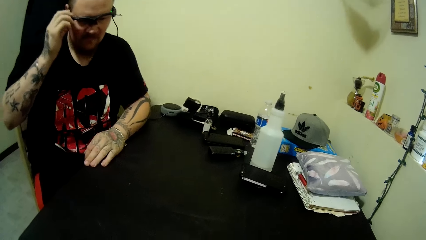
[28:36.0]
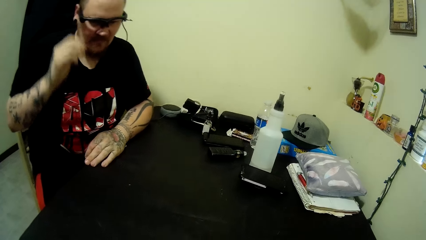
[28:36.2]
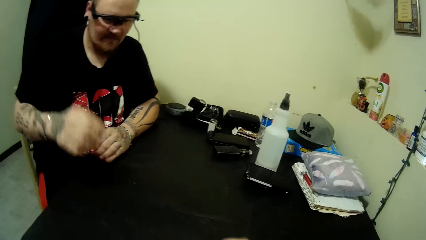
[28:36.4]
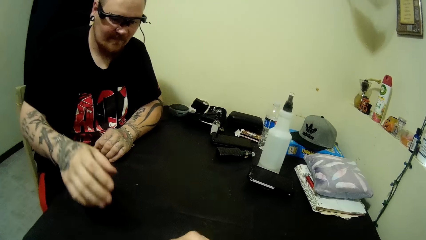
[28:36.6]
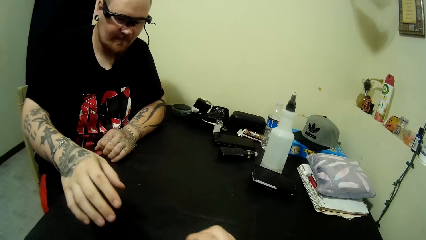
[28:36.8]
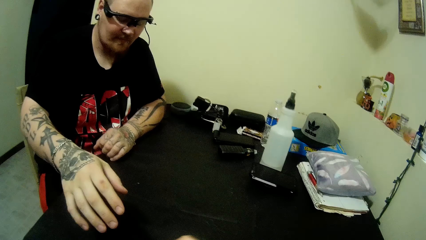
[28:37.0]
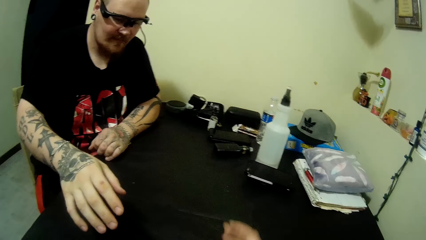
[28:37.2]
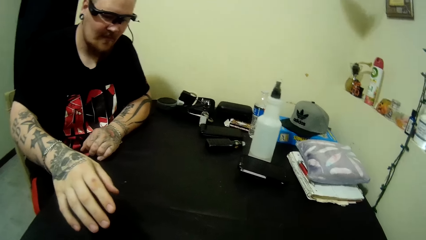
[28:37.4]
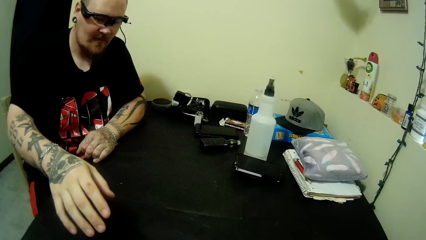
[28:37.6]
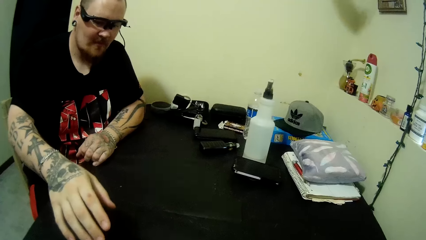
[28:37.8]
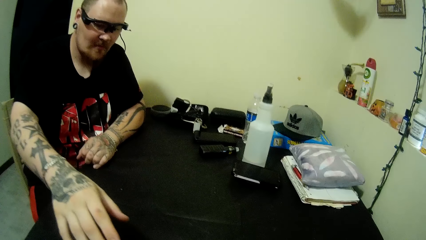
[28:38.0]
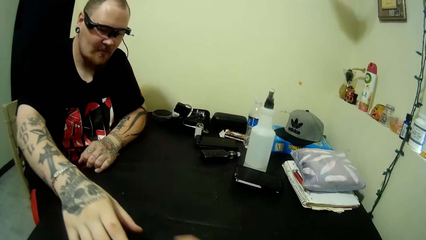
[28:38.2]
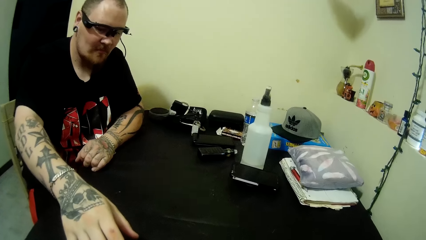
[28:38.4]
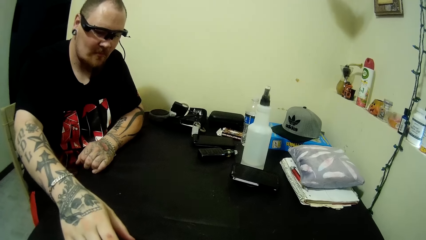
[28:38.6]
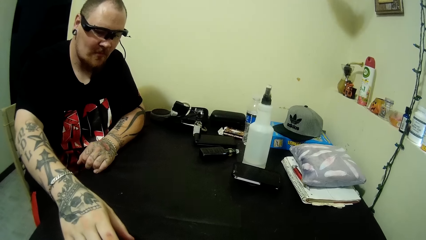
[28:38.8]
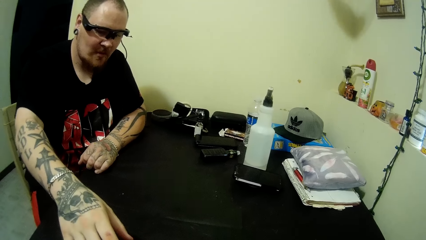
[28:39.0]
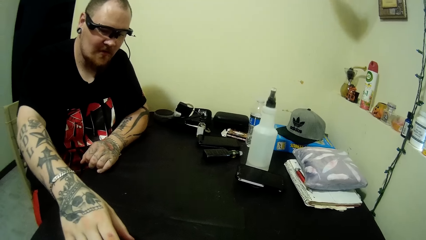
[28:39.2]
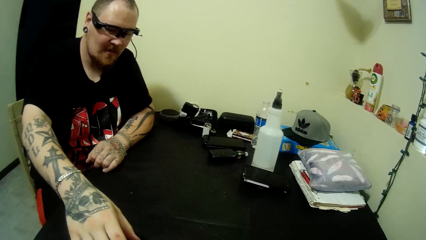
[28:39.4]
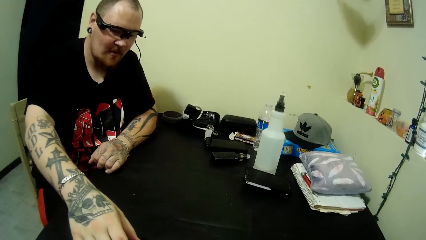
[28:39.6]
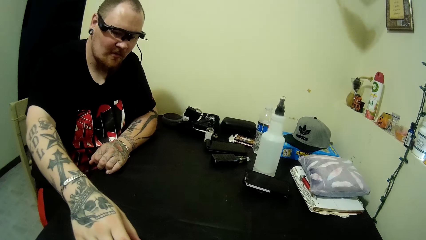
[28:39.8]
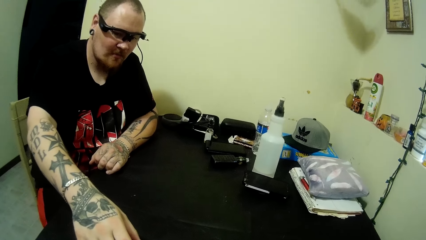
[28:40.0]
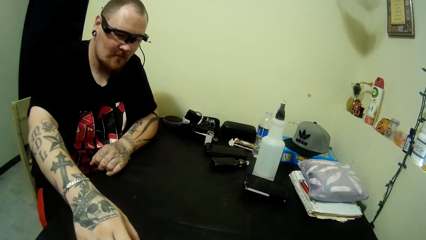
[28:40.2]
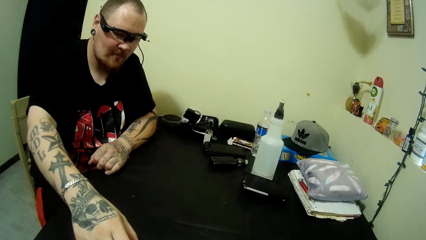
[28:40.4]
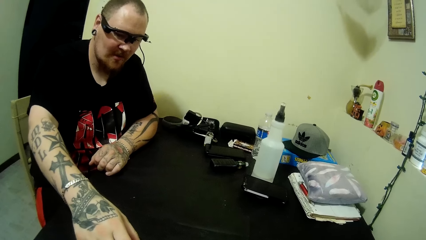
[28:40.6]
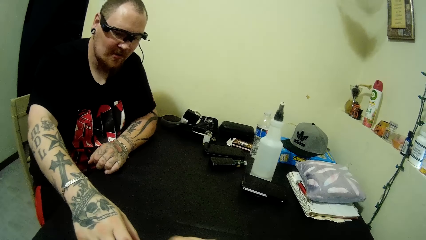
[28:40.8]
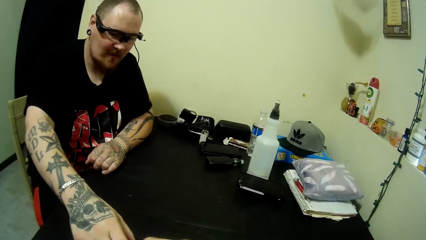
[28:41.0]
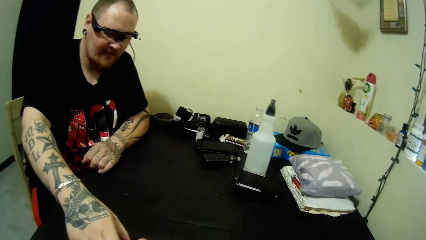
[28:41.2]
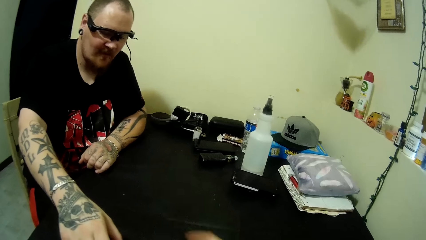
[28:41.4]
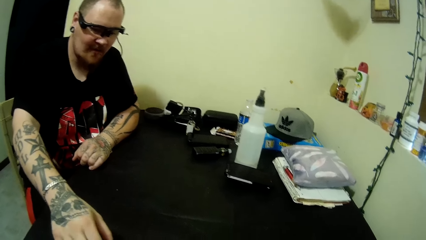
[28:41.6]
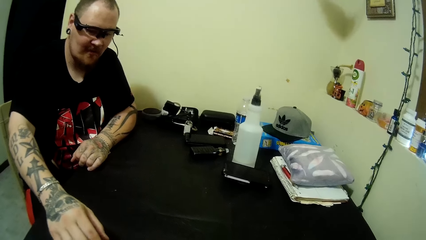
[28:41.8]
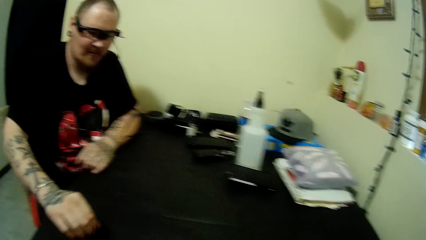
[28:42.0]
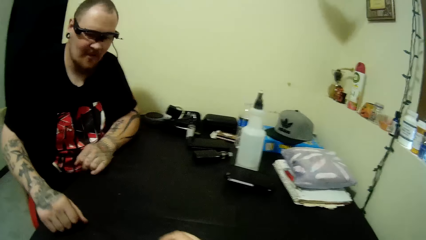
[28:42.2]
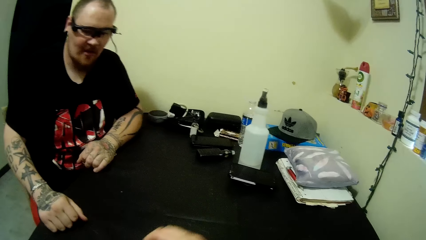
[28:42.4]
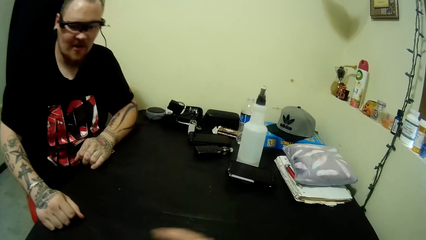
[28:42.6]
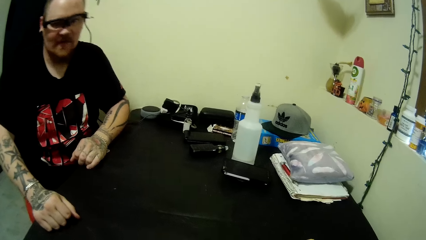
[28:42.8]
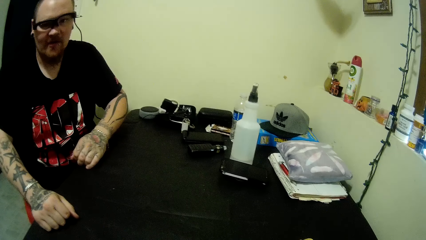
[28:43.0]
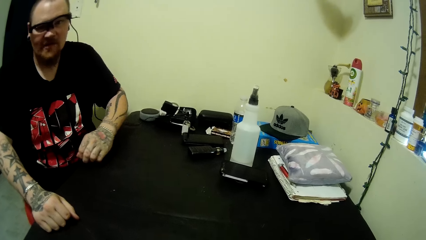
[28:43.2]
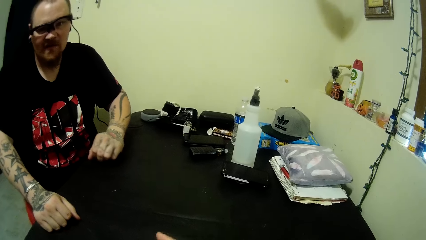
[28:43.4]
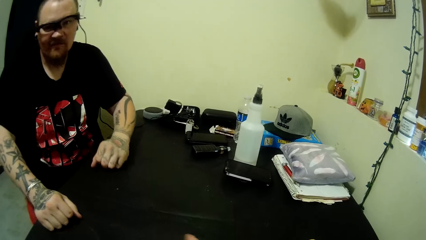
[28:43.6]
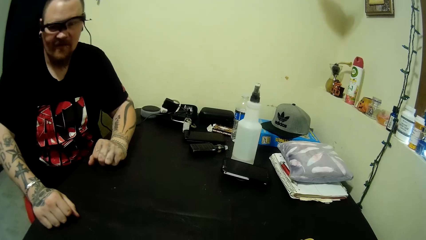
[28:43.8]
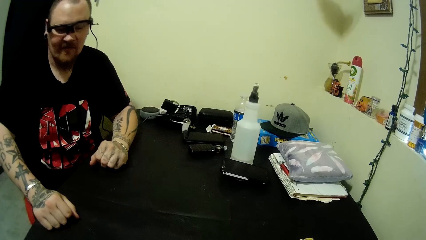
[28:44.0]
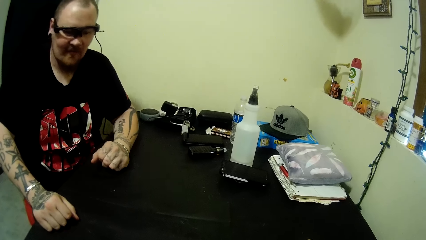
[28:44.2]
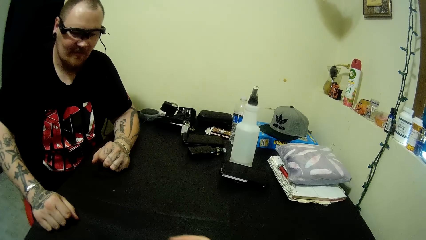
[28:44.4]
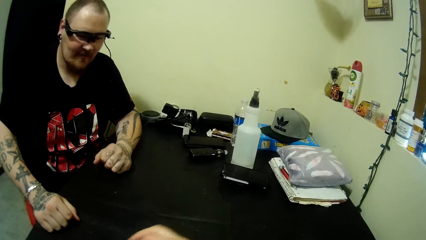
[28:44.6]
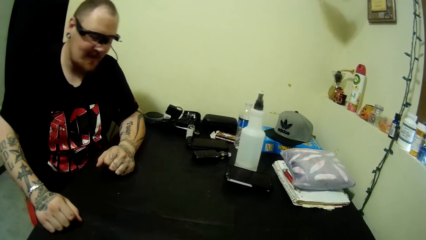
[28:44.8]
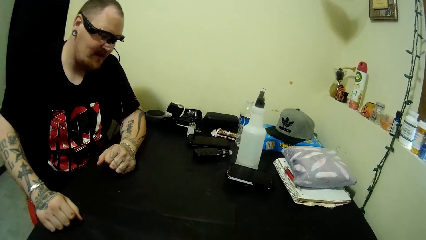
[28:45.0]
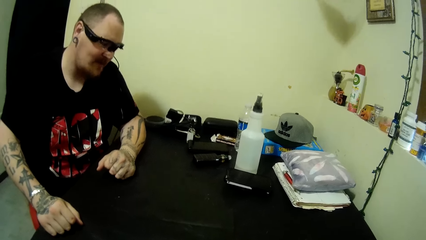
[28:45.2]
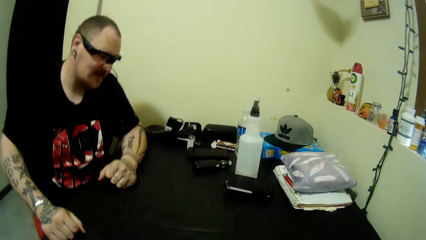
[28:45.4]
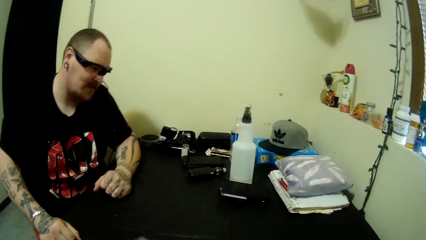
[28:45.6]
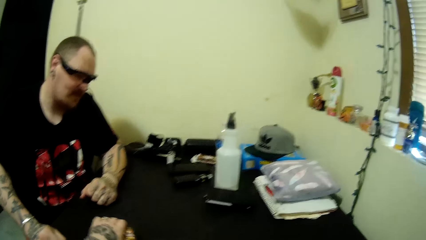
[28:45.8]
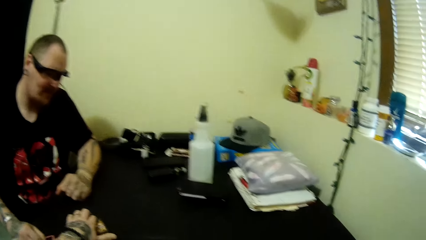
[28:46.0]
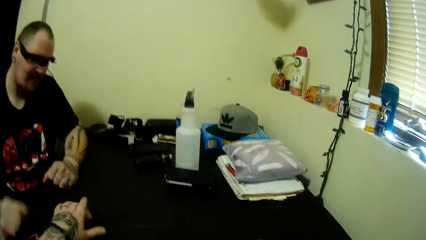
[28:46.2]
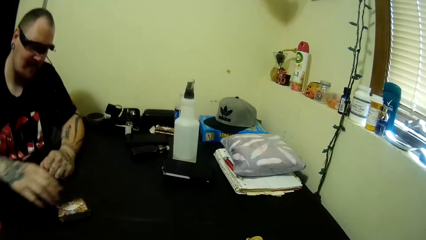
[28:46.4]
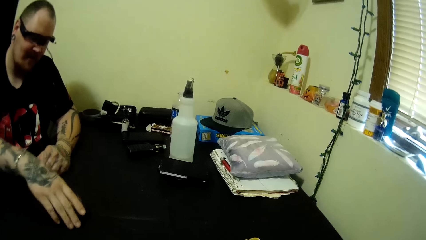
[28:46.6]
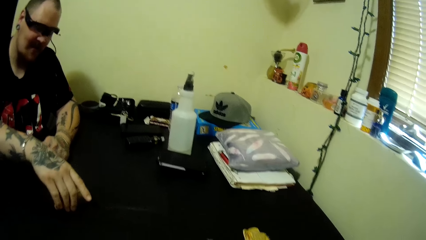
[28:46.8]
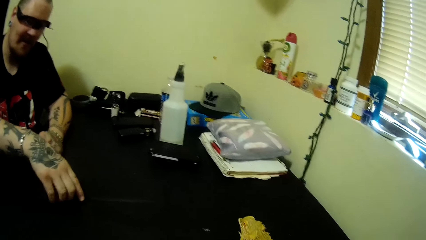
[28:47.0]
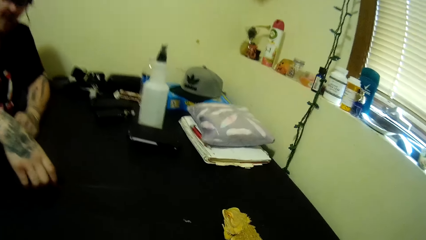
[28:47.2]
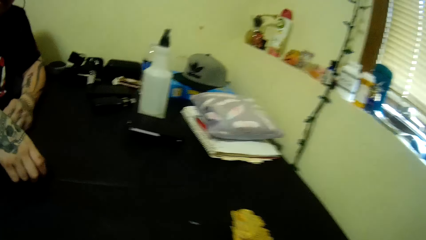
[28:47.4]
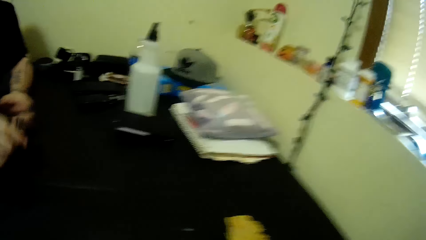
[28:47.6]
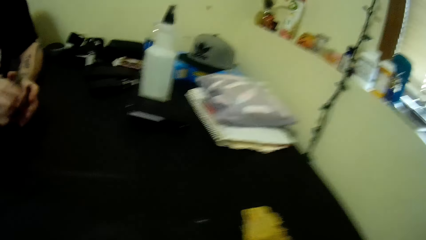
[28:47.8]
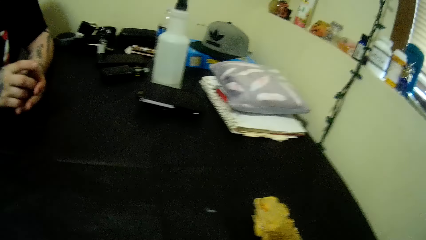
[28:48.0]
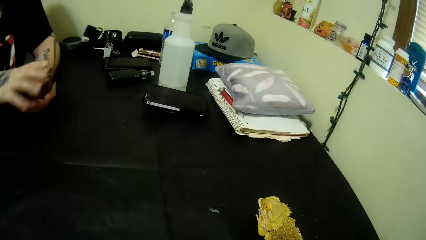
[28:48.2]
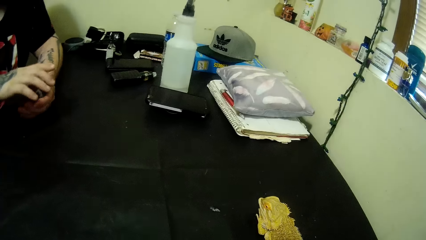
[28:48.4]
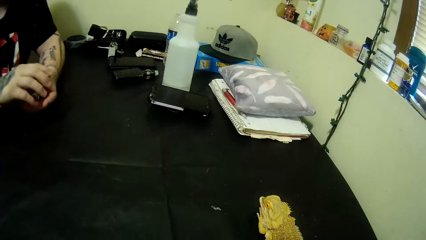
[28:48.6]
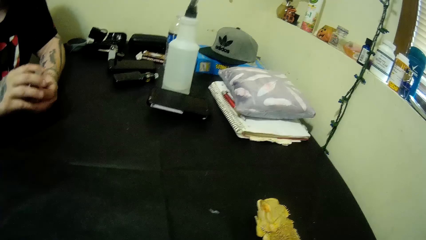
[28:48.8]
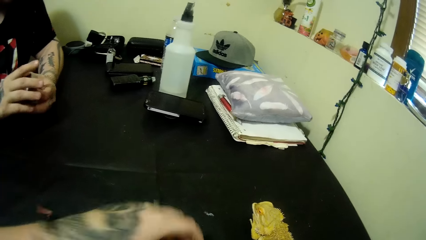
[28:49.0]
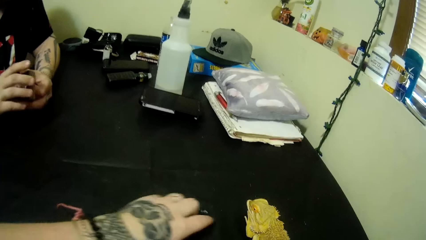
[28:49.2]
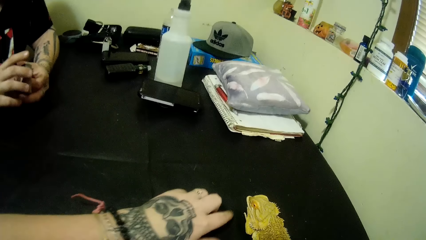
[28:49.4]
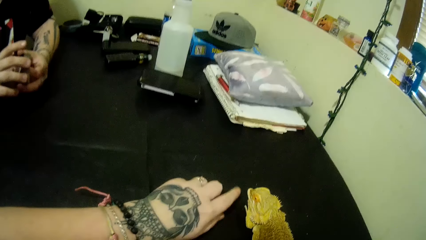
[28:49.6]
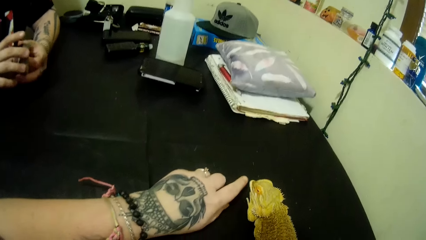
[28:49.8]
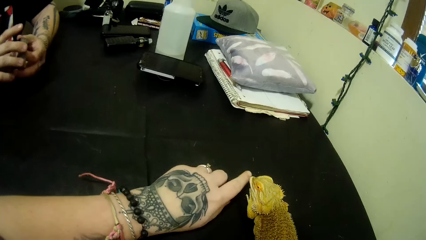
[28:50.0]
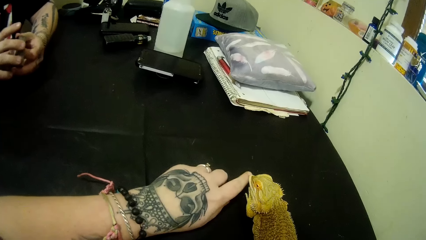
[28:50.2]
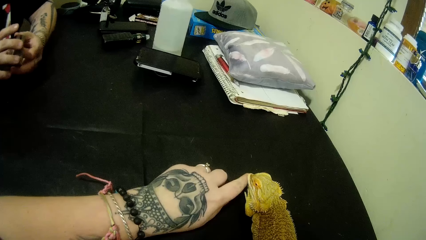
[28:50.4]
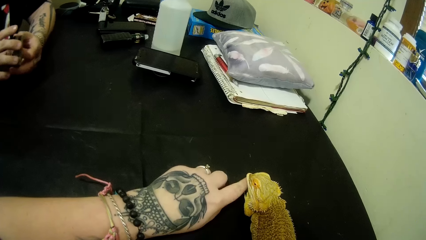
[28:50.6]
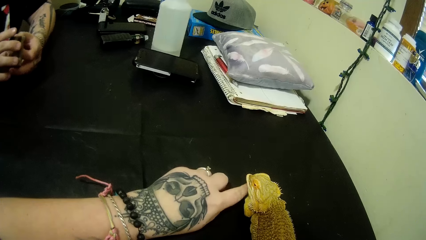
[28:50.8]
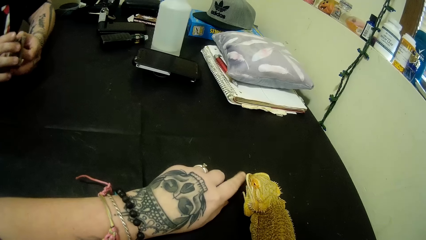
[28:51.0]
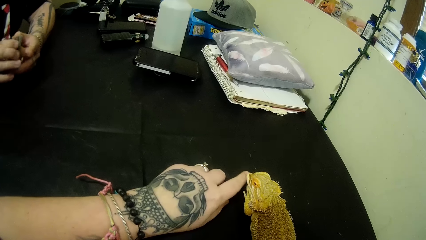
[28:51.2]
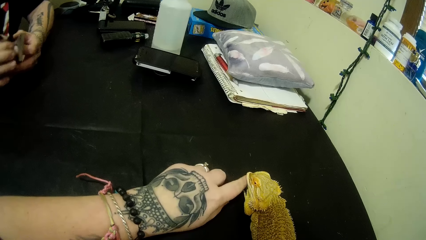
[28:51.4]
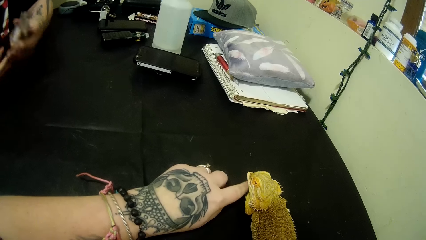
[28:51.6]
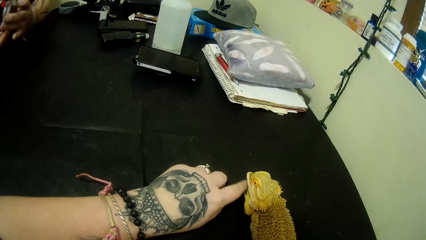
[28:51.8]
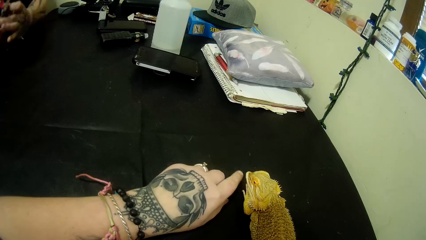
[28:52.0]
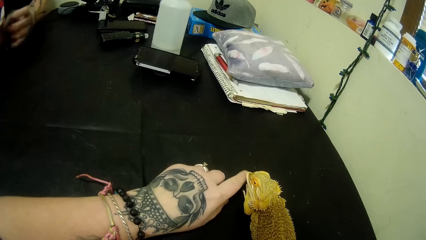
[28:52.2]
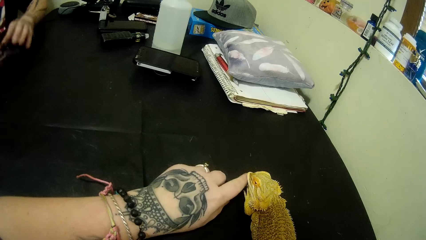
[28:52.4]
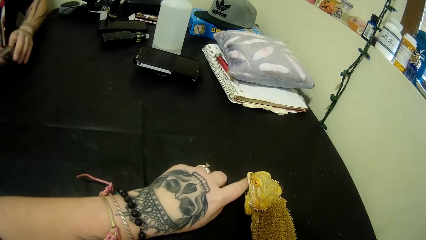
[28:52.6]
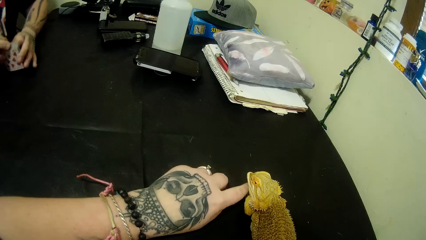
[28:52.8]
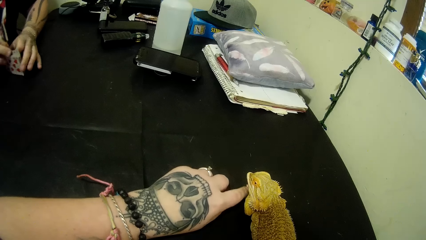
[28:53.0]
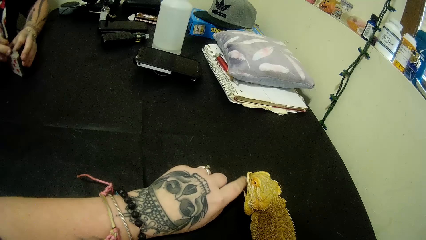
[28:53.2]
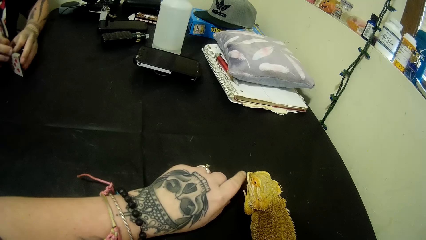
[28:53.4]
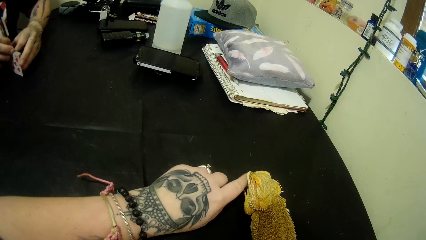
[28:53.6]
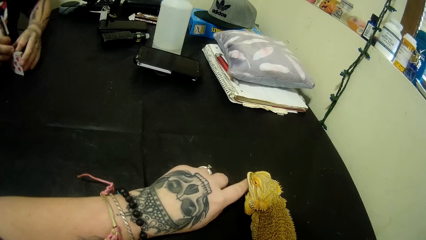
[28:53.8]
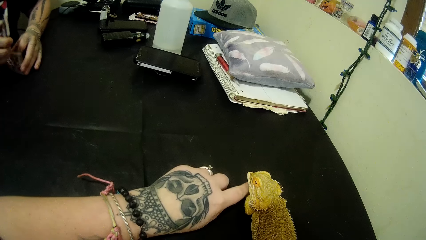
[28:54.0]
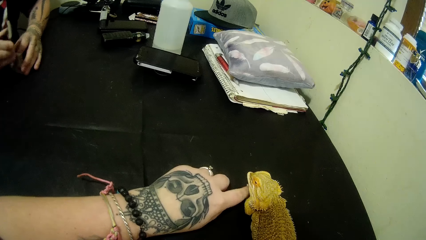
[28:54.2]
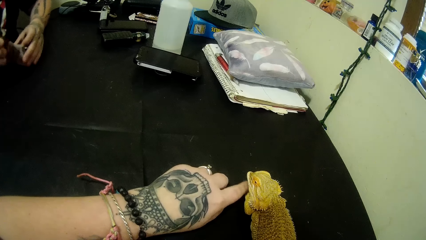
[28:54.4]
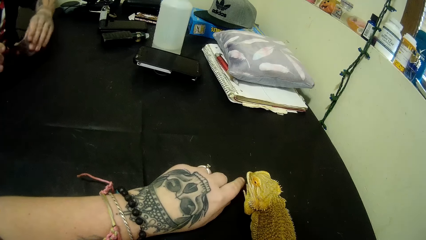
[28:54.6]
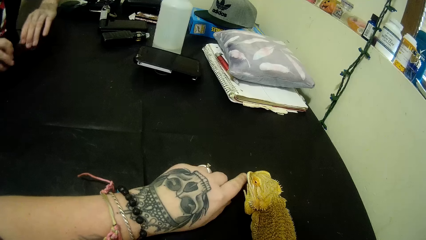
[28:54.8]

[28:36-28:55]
The camera wearer arranges the cards. A man adjusts the eyeglasses. The camera wearer arranges the cards. The man stretches his right hand. The camera wearer looks around. They arrange the cards and look around. They arrange the cards. The man drops his right hand on the table and moves his hand on the table. The camera wearer looks around. They arrange the cards. The man looks around. The camera wearer looks around. They arrange the cards and look around. They drop the cards on the table. They look around. The man picks the cards from the table. He arranges the cards and shuffles the cards. The camera wearer moves their hand on the table. They touch a pet chameleon on the table. The man holds the cards on the table and arranges the cards.
